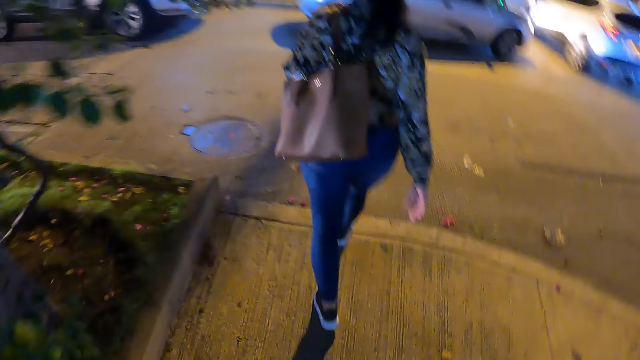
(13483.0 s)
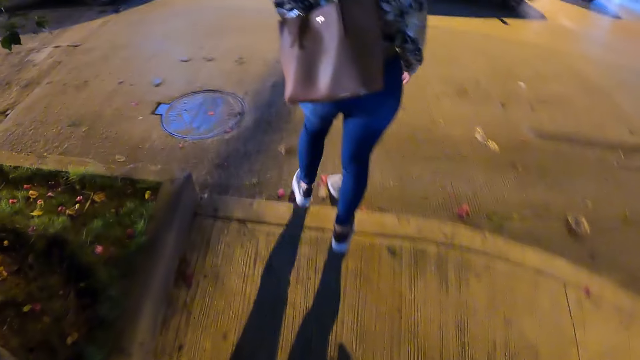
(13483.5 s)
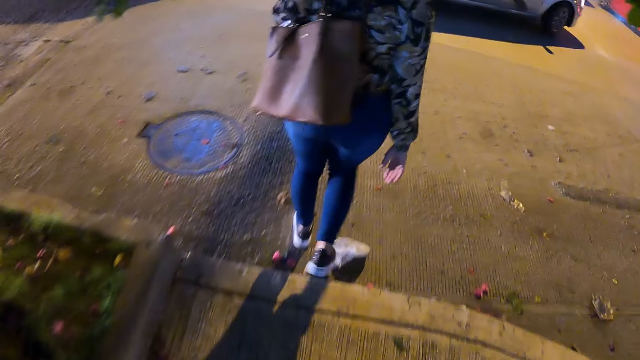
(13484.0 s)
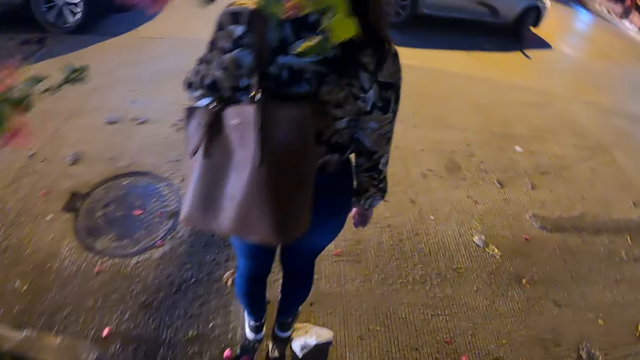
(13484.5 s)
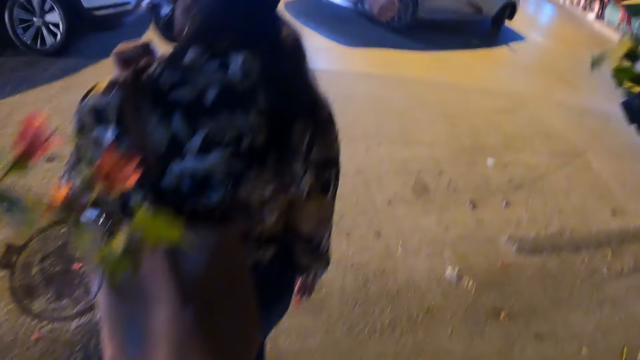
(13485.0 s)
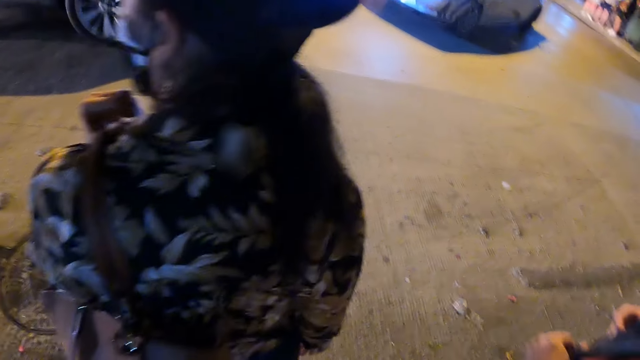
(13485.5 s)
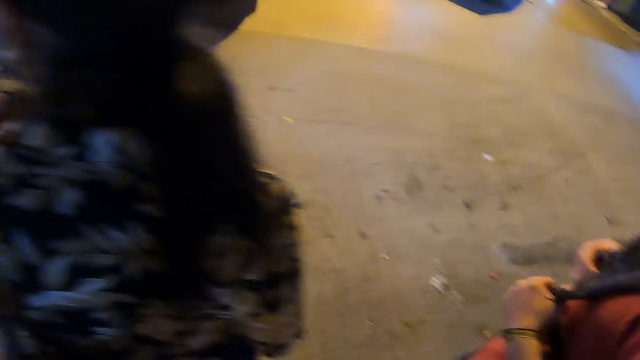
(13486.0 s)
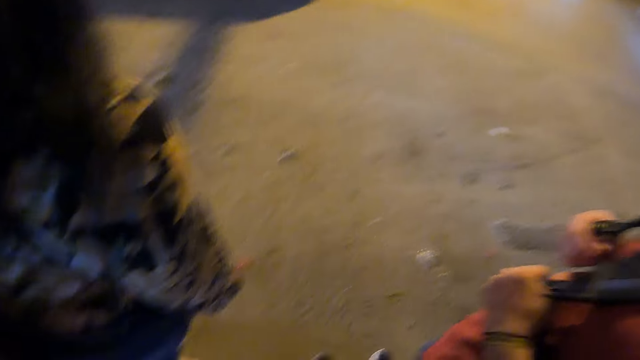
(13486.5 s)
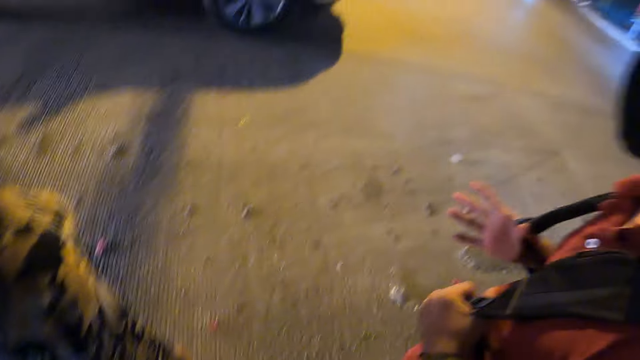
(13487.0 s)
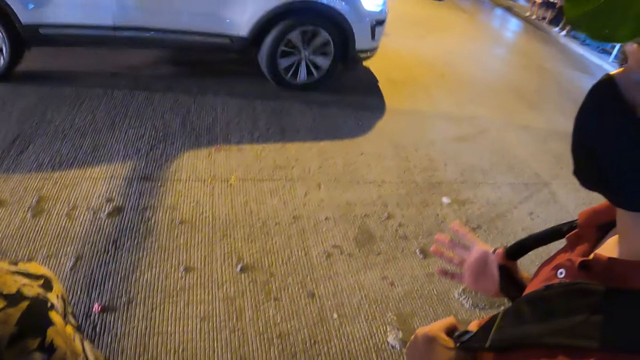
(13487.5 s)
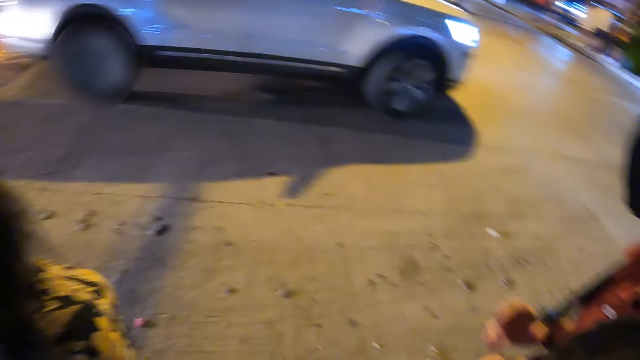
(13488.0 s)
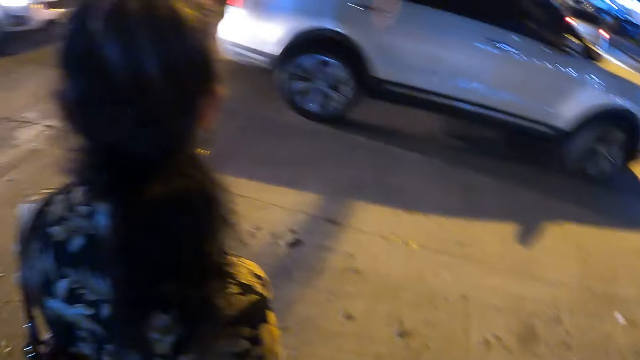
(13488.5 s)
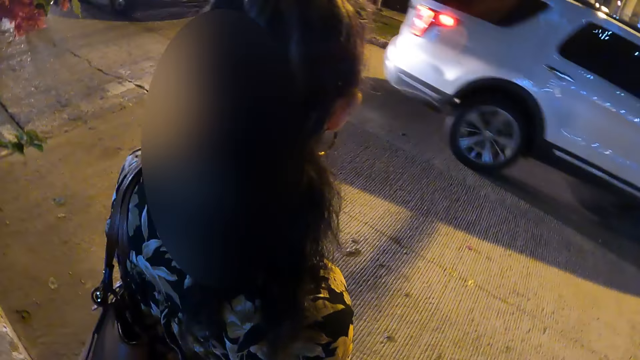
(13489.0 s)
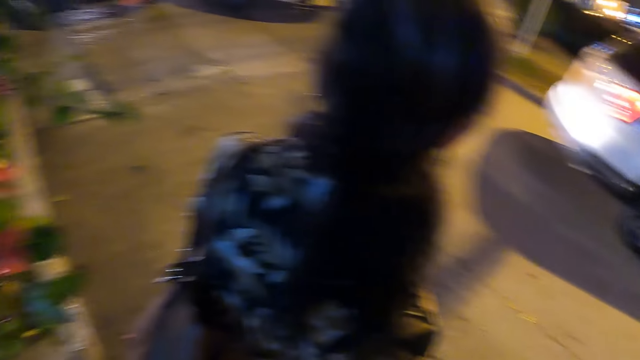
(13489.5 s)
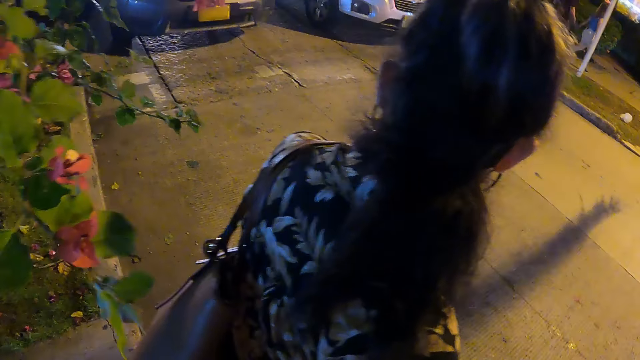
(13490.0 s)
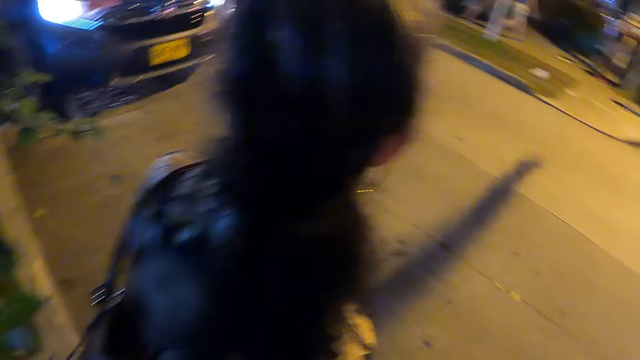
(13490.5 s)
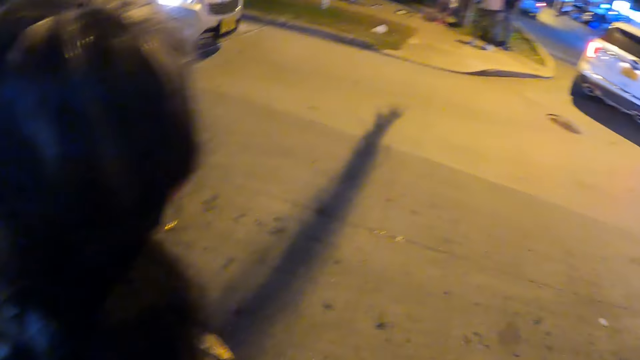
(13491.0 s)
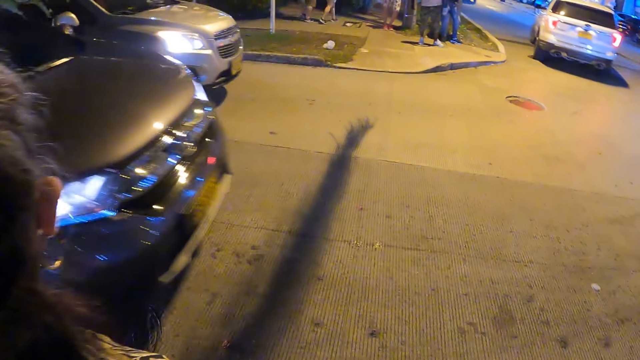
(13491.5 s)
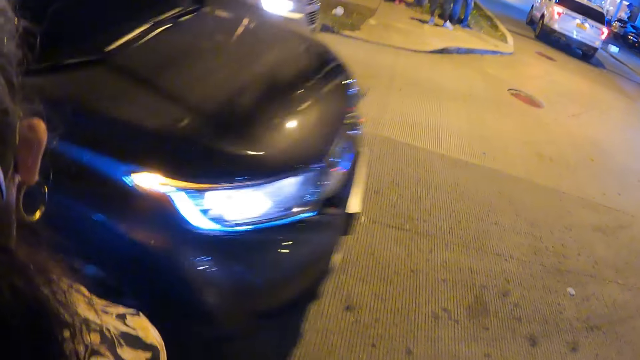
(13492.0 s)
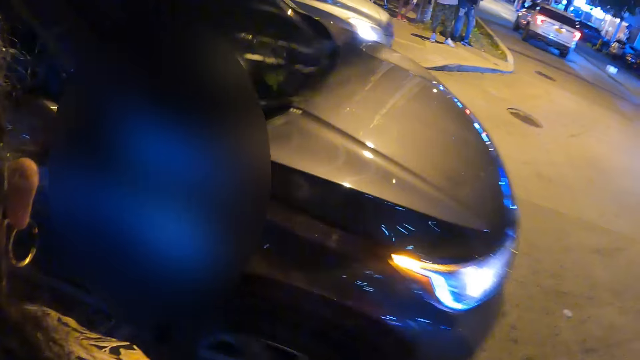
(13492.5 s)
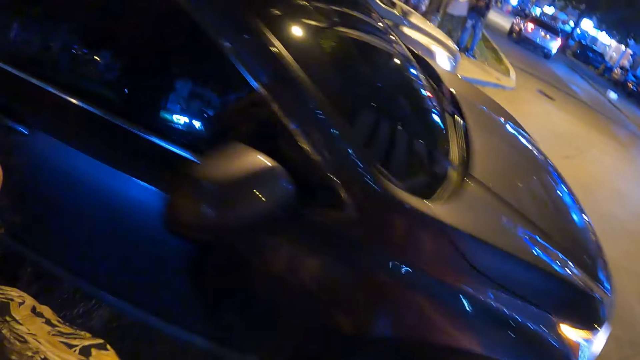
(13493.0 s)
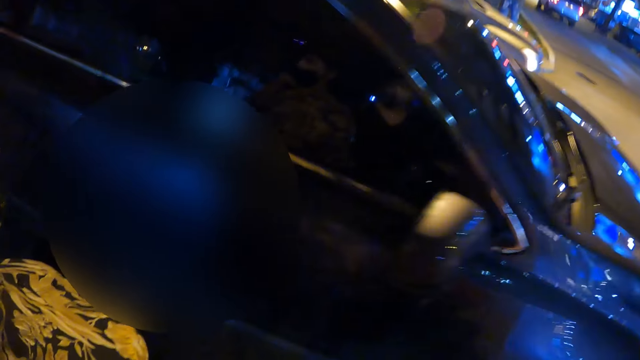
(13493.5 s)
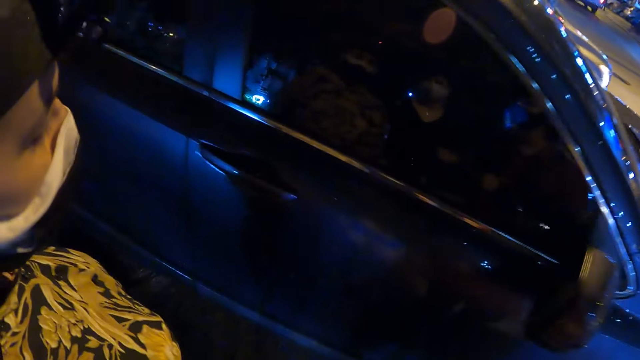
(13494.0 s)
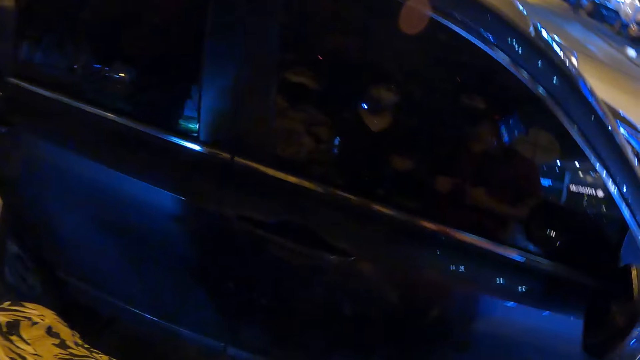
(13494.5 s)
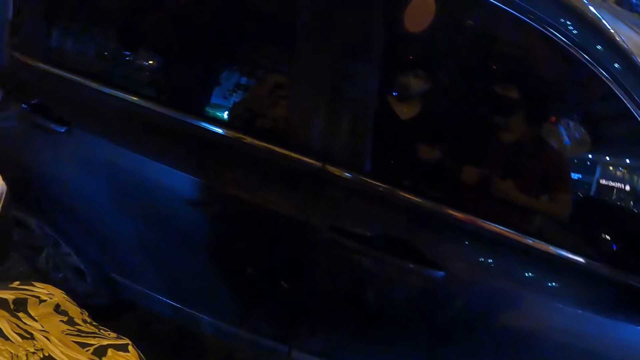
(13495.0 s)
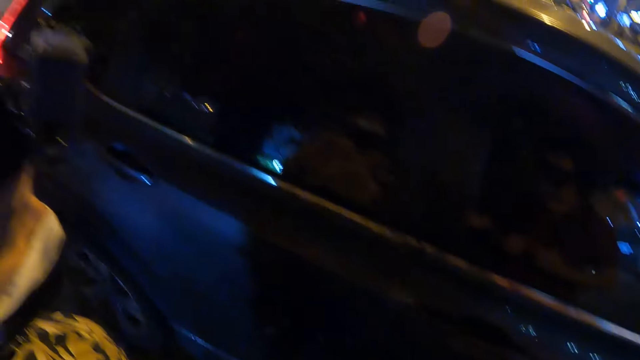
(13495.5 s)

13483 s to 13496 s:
A woman converses with the camera wearer. The camera wearer looks right. They look forward. They look left. They look around. They look forward.

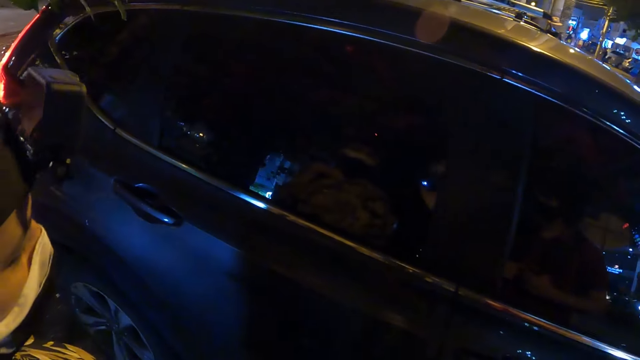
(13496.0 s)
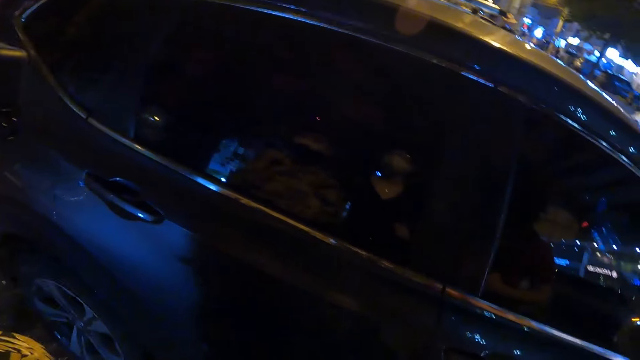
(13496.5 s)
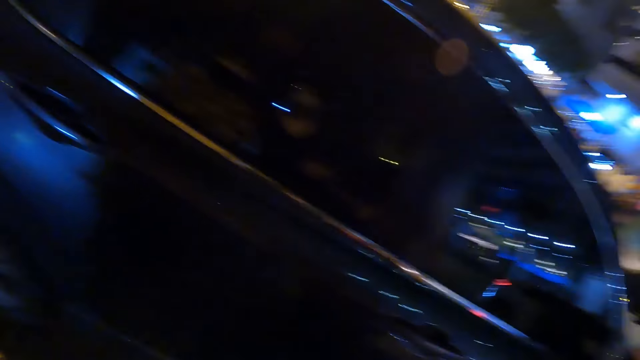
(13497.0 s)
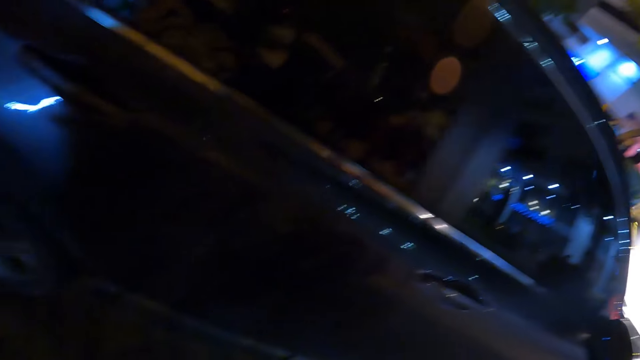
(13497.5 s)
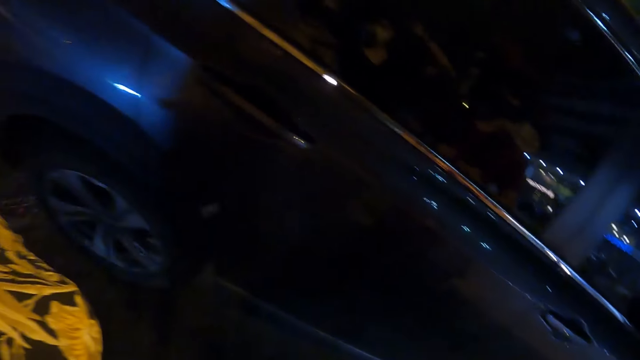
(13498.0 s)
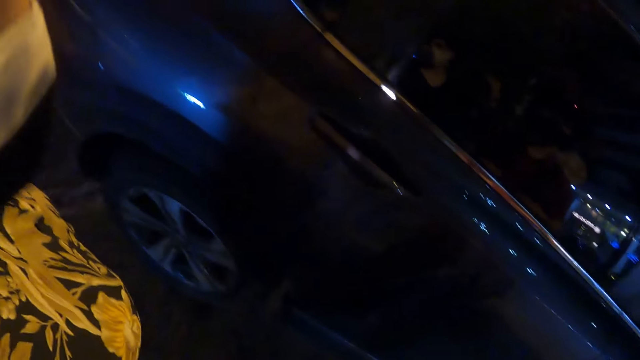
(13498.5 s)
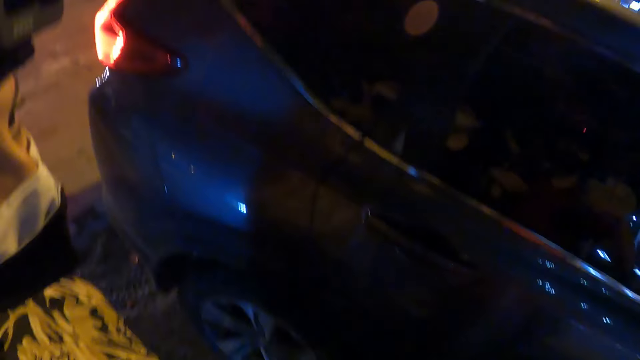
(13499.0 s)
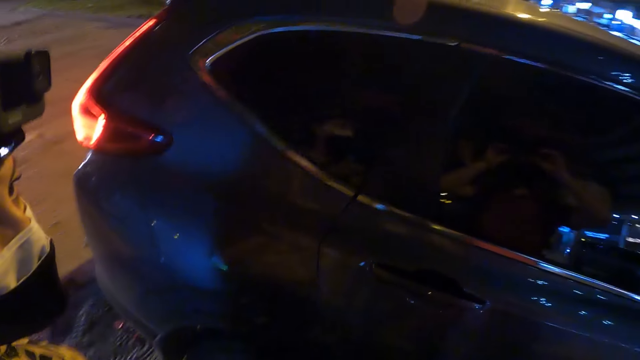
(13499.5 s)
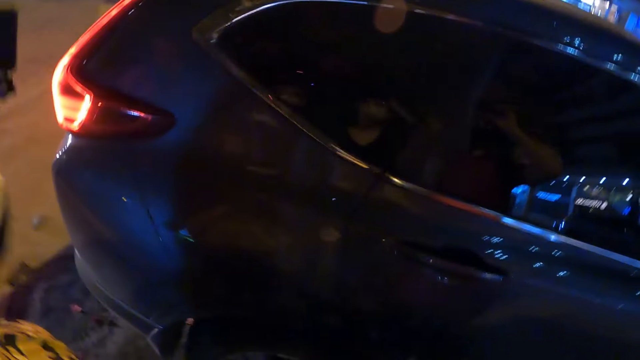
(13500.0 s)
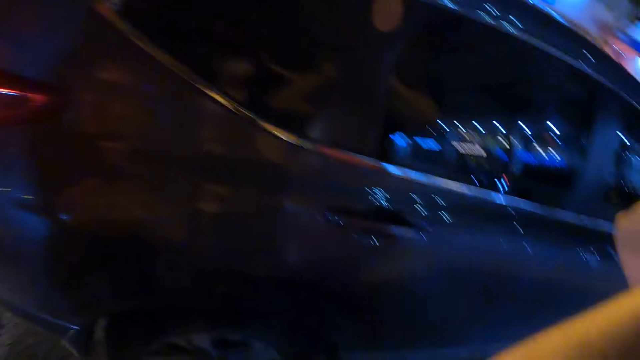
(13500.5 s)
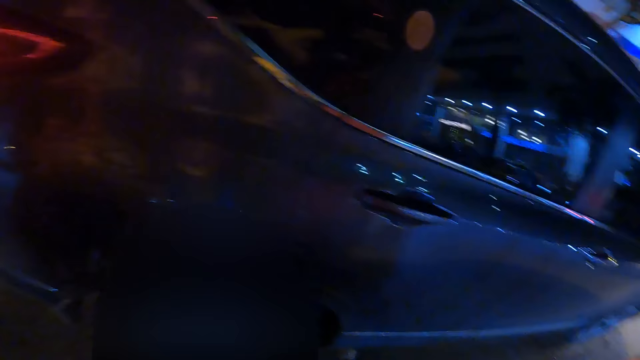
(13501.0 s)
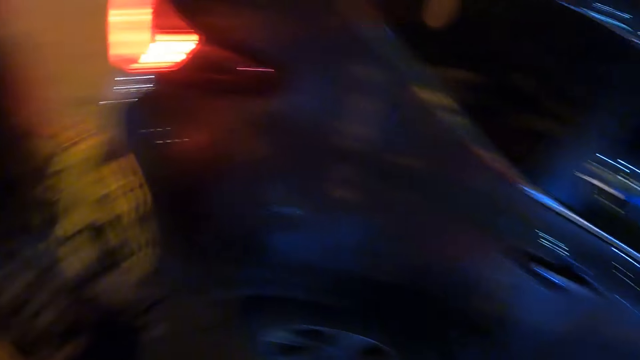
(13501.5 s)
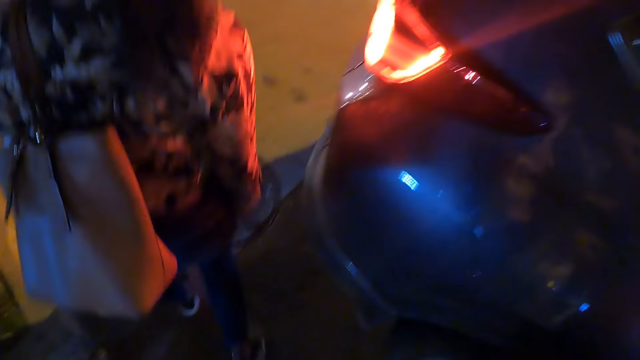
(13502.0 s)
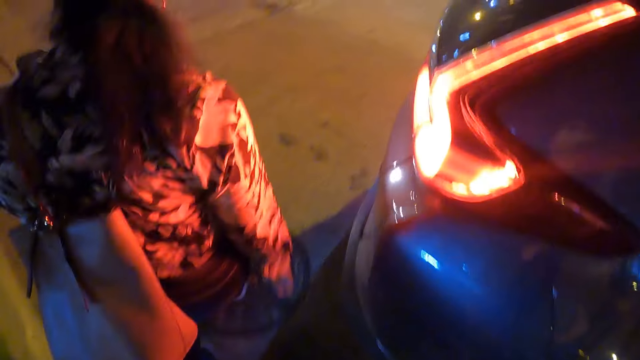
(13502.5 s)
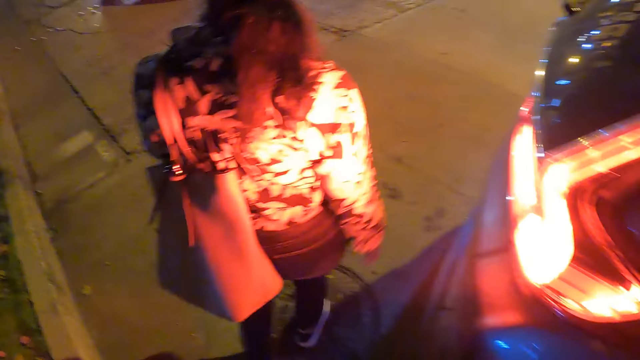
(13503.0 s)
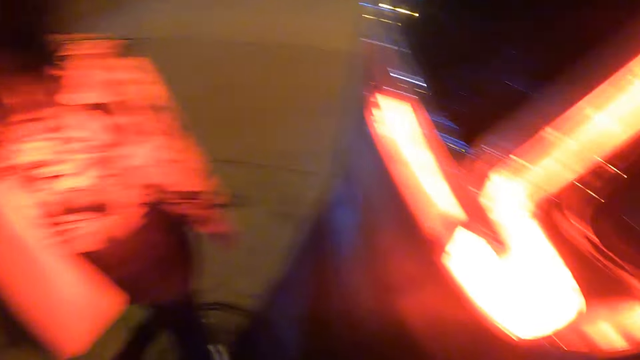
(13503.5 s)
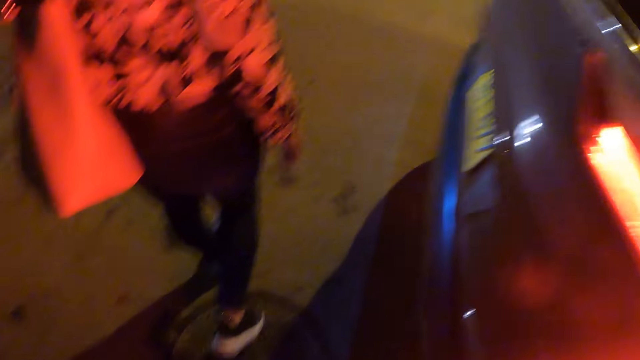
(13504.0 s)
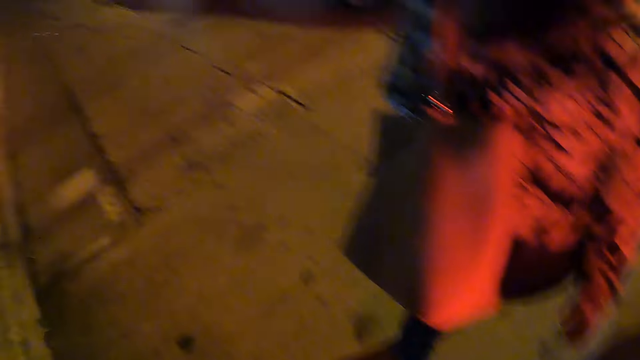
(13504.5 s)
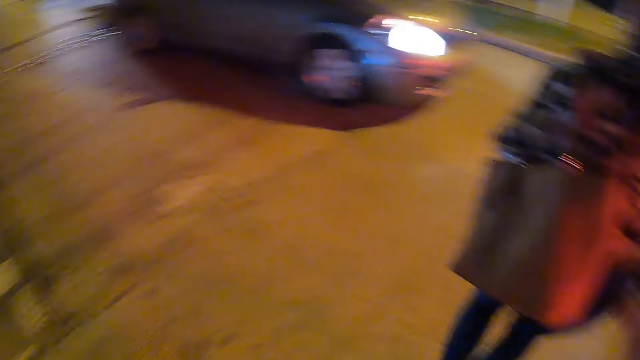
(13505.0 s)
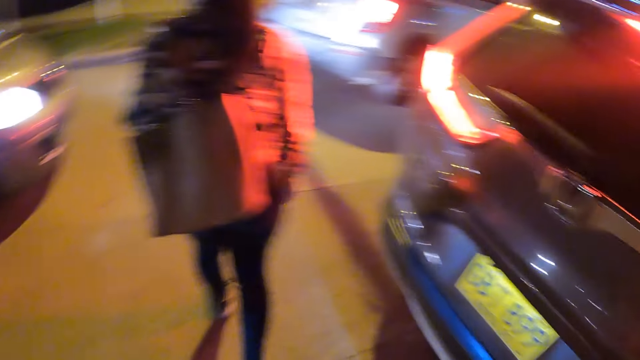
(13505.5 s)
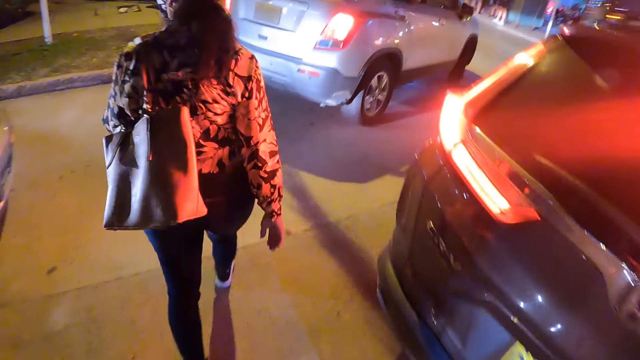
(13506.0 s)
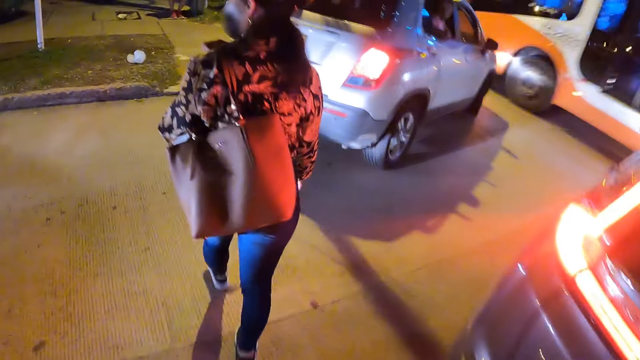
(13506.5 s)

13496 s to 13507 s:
The camera wearer walks left. A woman crosses the road. The camera wearer crosses the road. A man crosses the road. The camera wearer turns forward. They walk forward.
